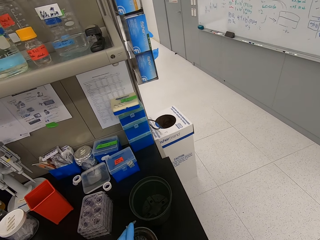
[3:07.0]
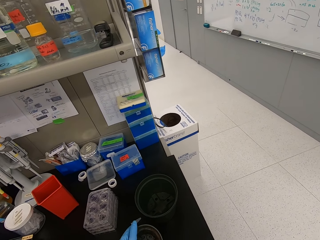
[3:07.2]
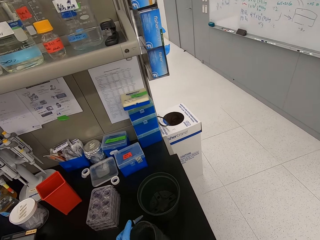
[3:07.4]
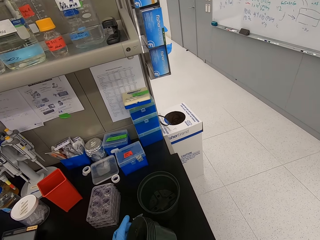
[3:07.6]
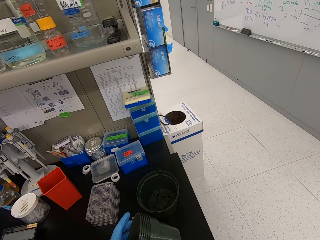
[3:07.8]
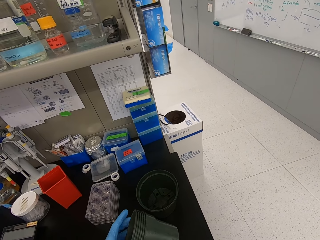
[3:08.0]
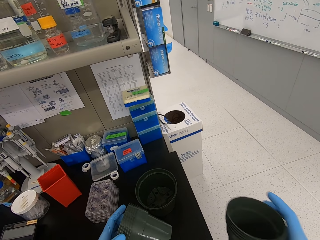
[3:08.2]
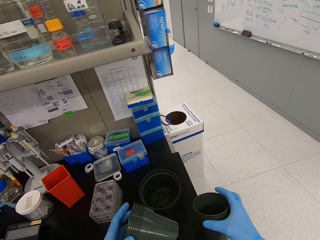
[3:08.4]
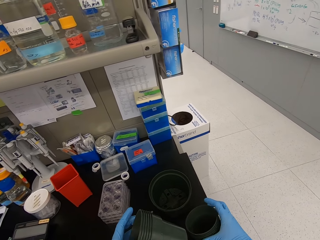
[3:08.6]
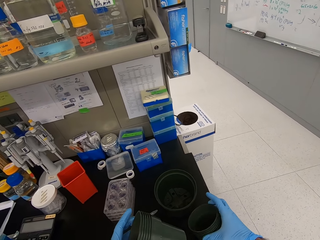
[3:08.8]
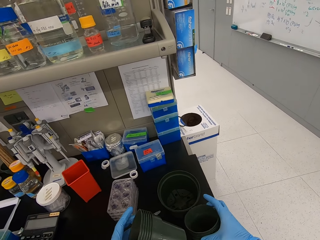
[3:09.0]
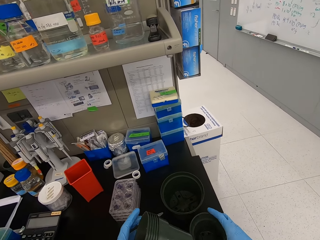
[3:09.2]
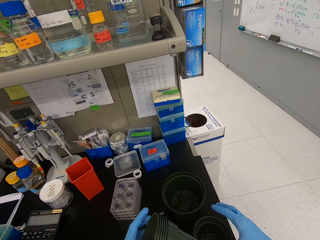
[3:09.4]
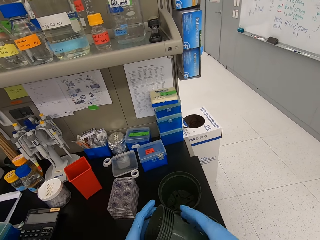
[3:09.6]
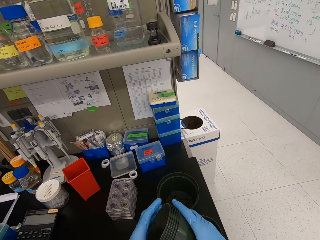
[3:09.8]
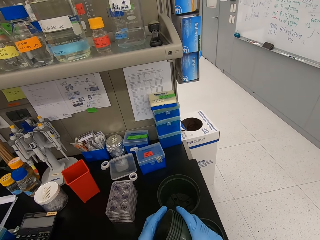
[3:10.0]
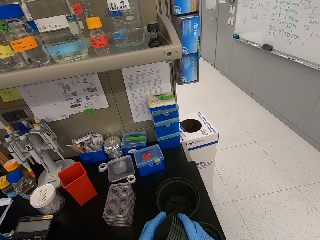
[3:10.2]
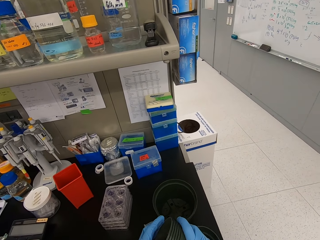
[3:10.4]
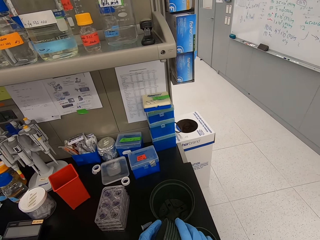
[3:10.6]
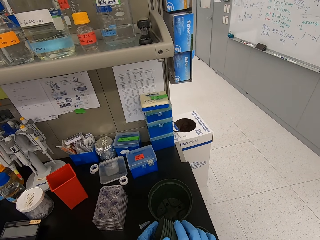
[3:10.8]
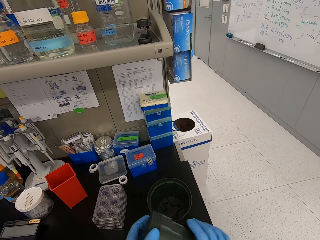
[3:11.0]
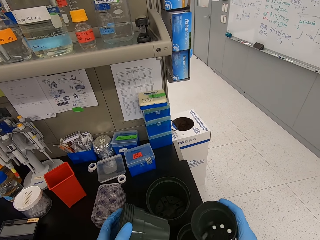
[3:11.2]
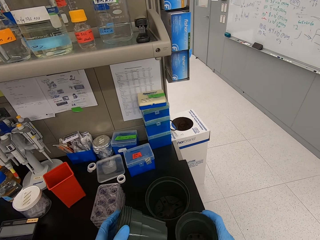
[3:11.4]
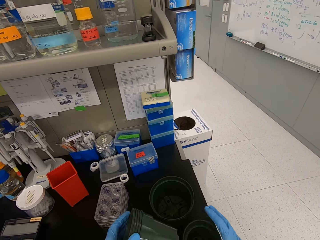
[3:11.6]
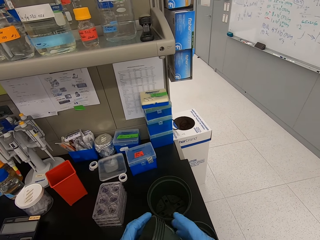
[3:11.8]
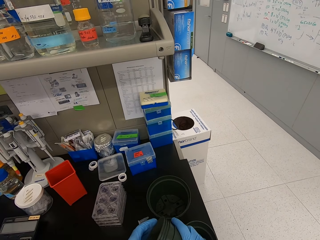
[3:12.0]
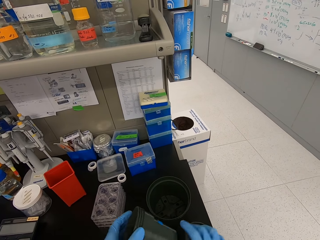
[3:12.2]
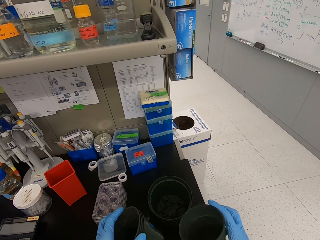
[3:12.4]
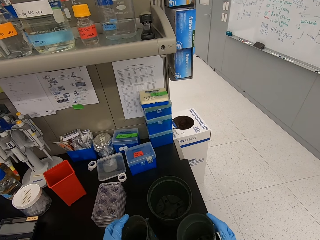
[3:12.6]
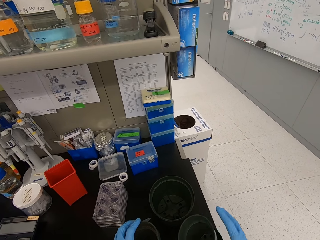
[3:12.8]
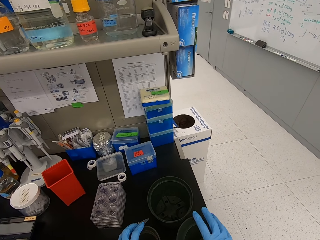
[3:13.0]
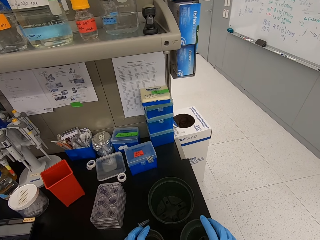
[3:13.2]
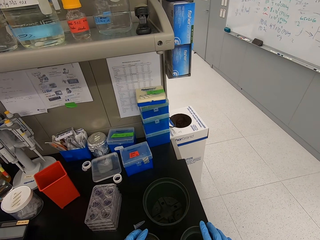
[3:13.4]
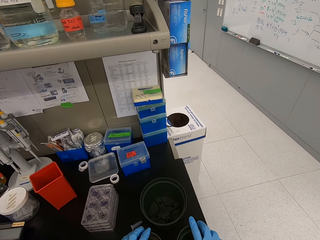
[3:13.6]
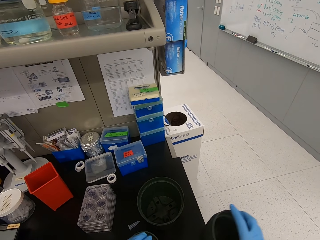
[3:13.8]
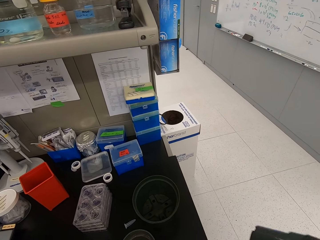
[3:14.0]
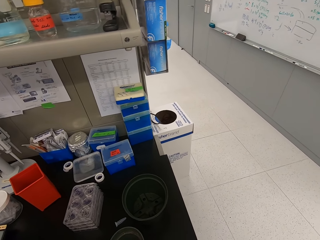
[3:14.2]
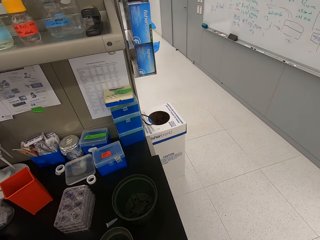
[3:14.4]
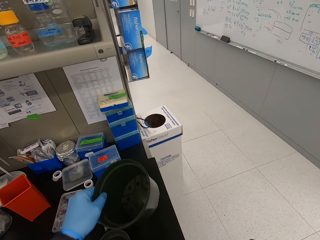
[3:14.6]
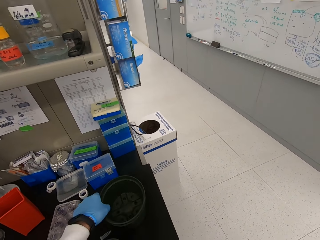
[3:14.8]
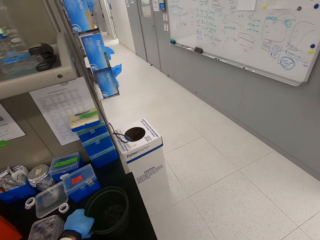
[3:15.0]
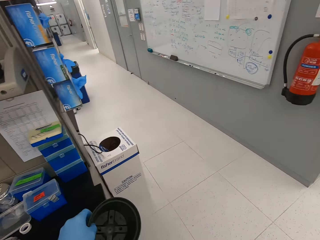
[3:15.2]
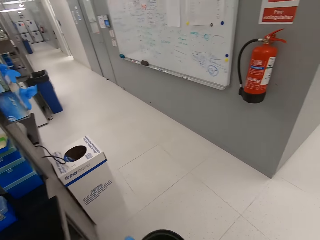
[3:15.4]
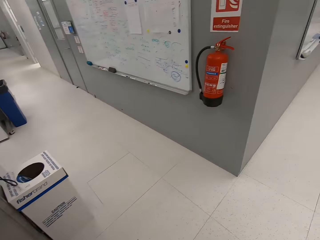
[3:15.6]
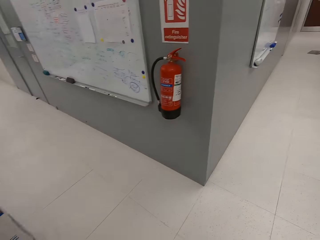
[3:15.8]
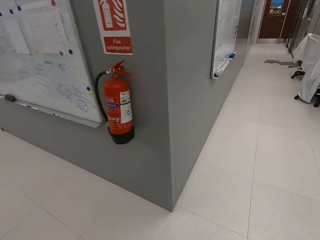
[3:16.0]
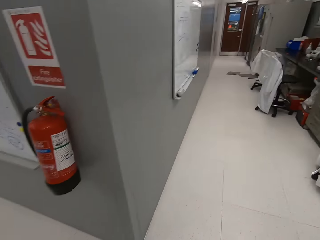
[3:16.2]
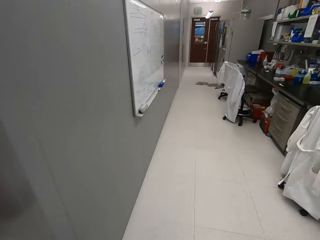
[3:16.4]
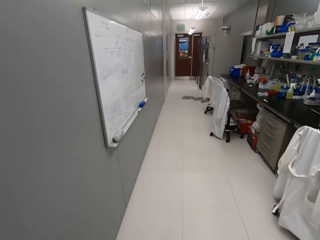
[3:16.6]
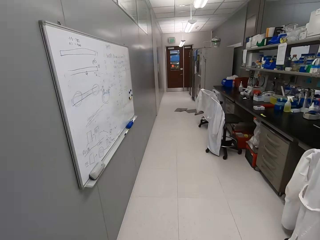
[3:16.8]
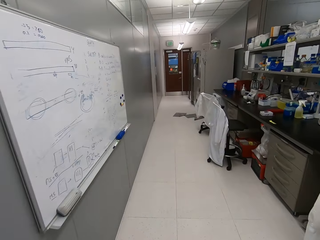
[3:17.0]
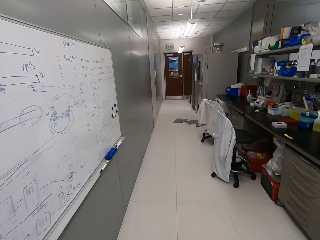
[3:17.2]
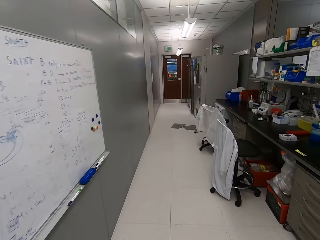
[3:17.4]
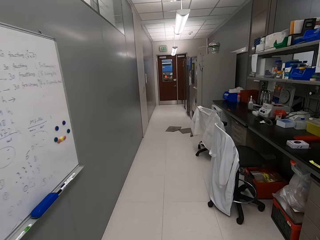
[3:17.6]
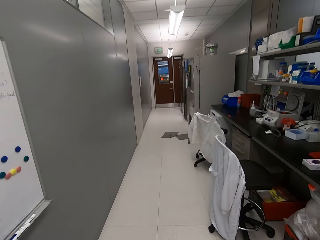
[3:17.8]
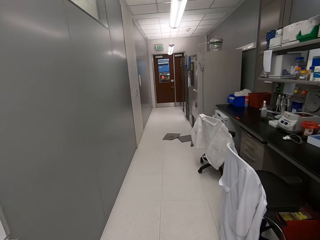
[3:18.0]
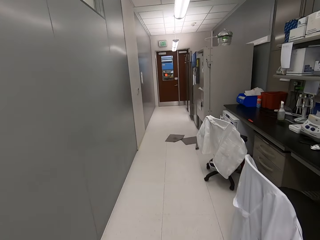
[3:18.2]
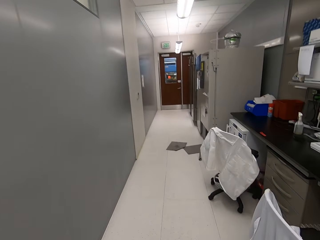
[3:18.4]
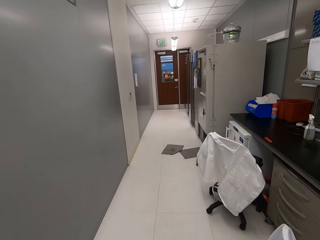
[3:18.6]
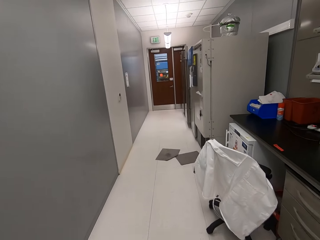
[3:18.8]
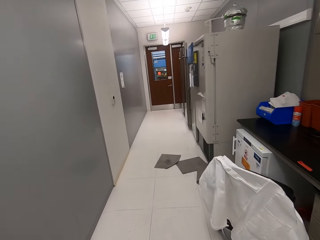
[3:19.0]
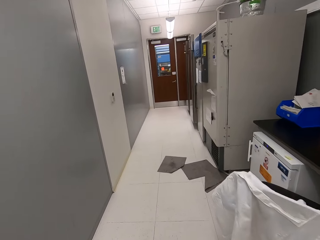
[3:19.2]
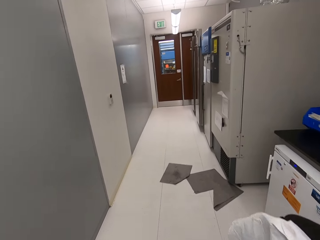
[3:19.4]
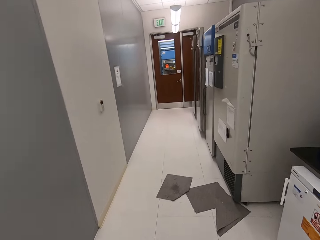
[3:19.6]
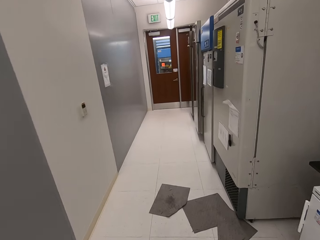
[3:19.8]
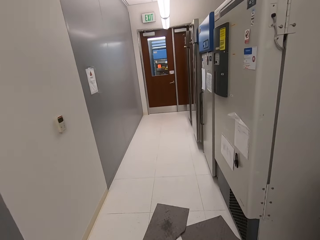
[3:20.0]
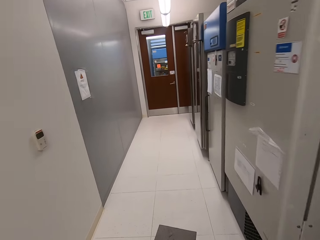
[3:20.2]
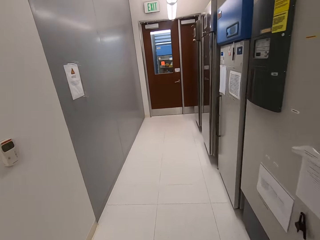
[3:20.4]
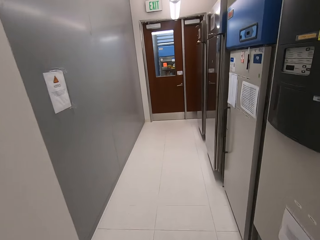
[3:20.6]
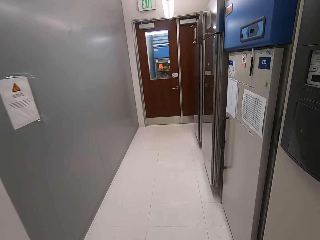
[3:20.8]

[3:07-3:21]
The camera wearer puts the vase down. They pick up the vase. They count the plastic pot. They put the vase down, pick up the vase, and put the vase down. They lift the vase and put the vase down. They lift the vase. They walk around on the corridor.

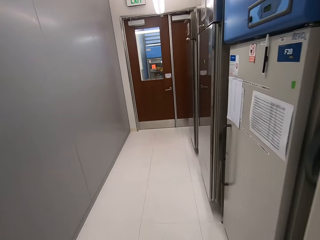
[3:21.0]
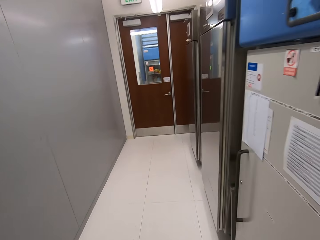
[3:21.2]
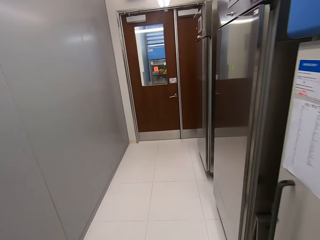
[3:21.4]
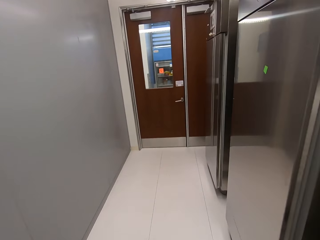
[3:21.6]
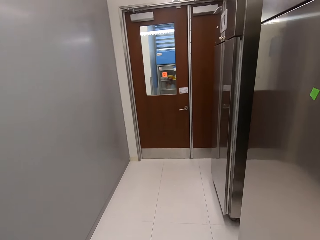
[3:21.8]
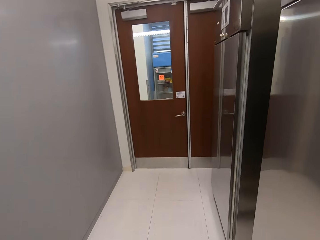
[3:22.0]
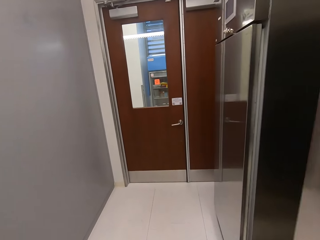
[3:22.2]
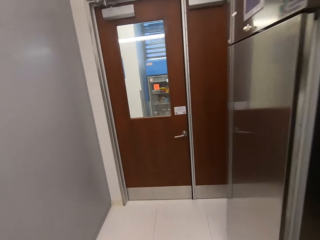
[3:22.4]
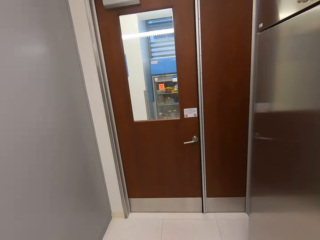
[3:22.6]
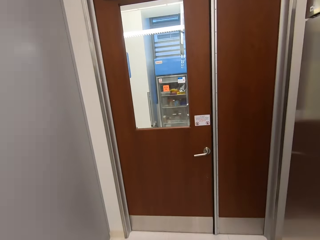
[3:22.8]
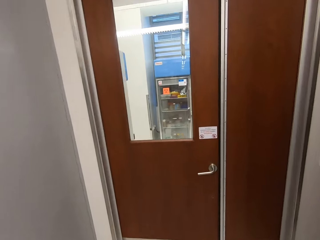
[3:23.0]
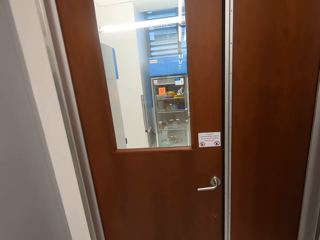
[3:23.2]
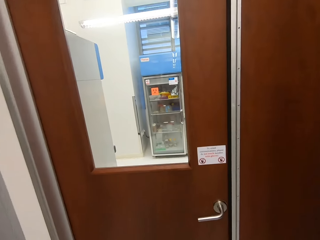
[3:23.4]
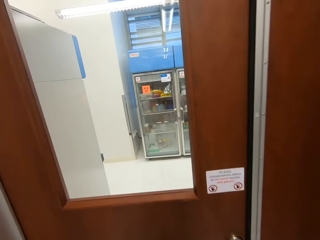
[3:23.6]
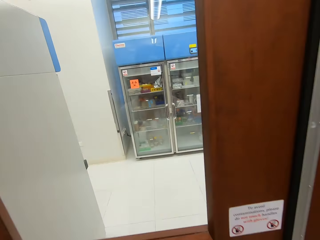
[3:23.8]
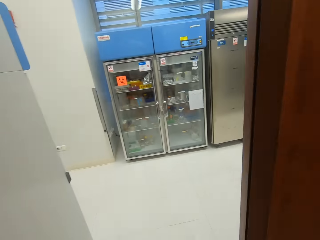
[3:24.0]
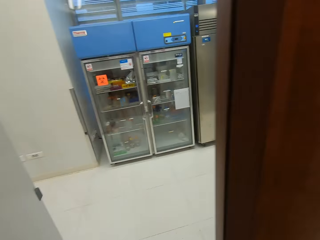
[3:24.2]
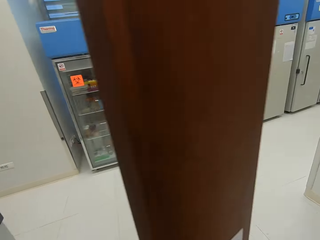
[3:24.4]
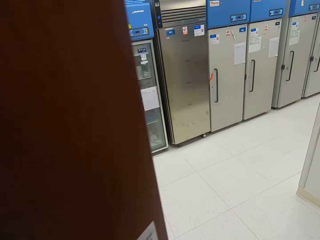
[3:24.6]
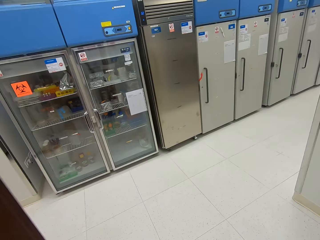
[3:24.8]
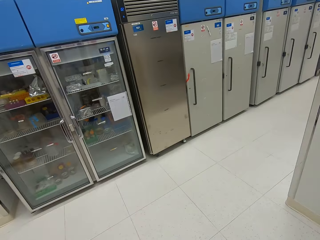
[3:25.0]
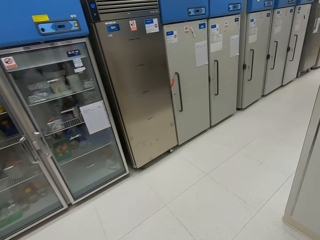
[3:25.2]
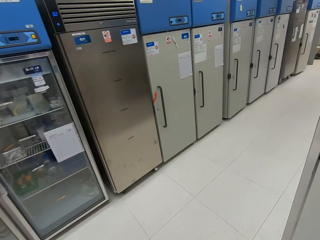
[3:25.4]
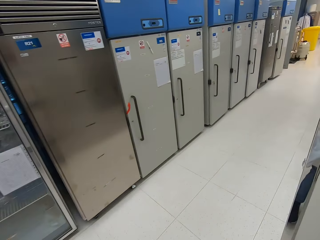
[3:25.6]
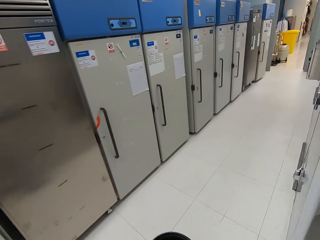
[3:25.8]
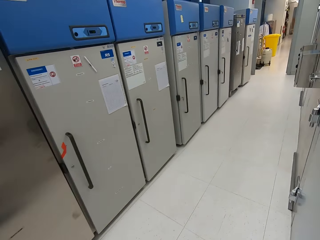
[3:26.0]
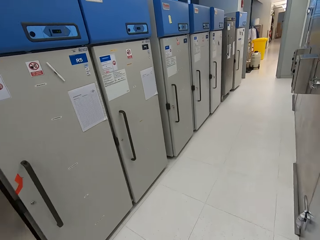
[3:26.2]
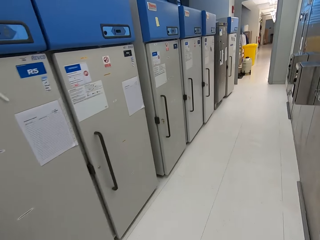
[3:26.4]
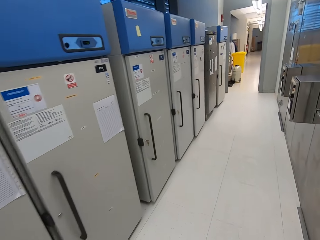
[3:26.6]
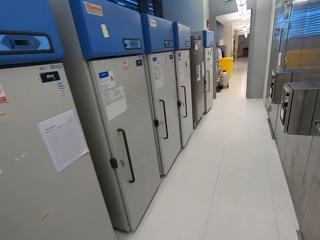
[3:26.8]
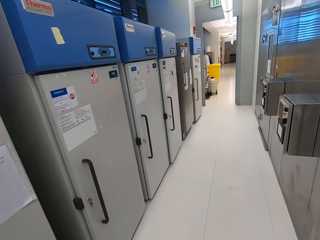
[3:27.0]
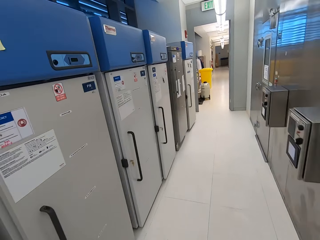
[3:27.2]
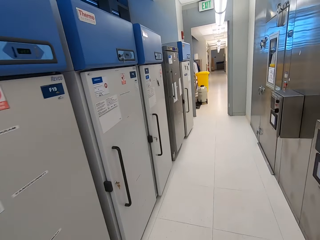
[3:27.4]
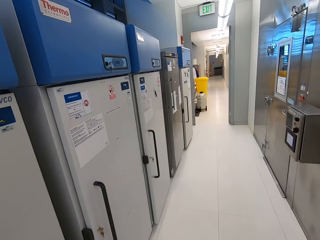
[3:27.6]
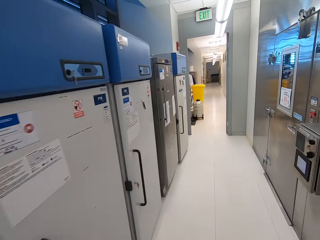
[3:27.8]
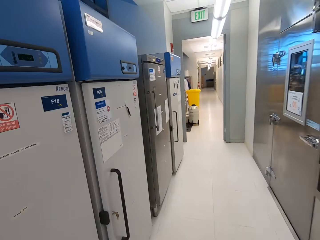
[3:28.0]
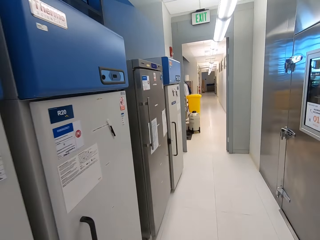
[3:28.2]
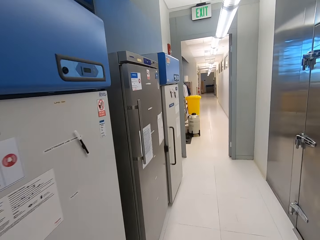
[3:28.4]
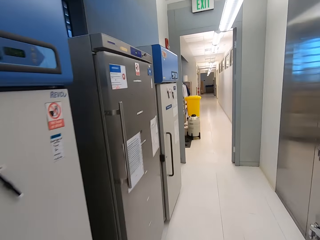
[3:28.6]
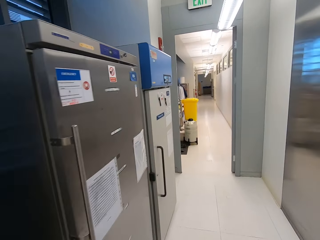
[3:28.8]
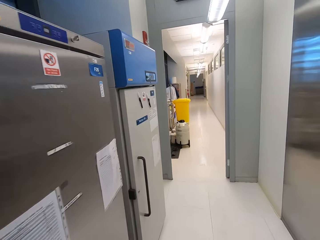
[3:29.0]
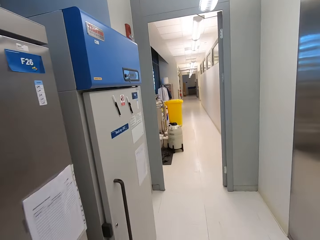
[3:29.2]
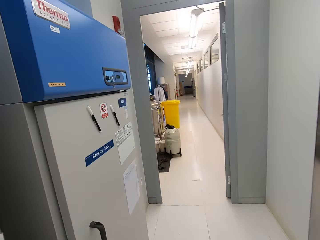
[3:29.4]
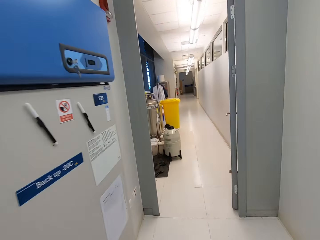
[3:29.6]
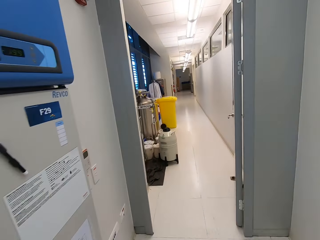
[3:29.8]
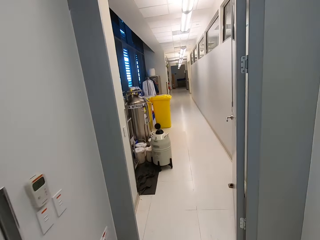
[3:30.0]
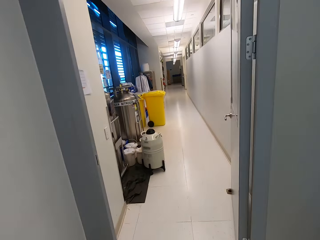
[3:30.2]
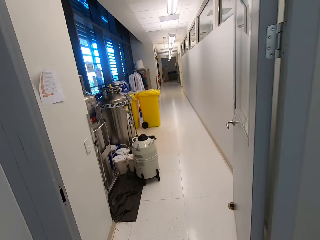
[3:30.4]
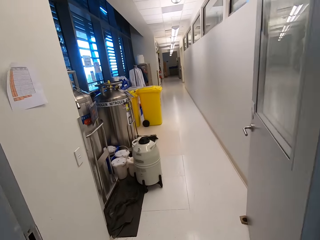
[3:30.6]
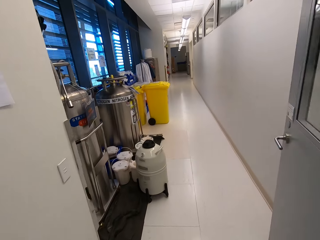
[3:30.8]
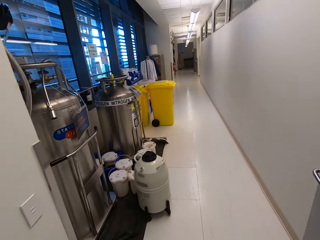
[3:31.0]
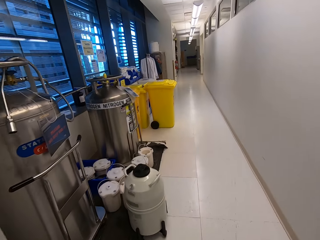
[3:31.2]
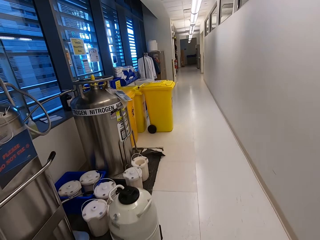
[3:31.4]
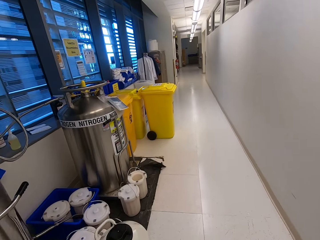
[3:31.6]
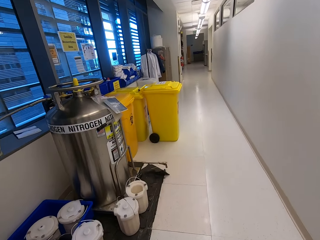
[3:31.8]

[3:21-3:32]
The camera wearer opens the door. They walk out of the room on the corridor.
